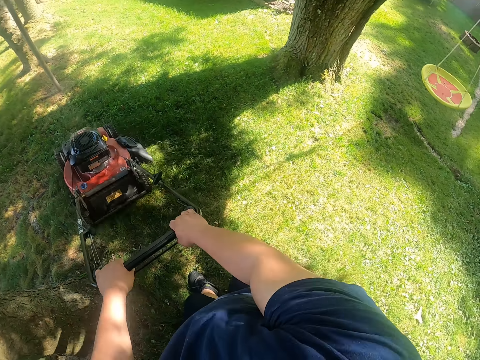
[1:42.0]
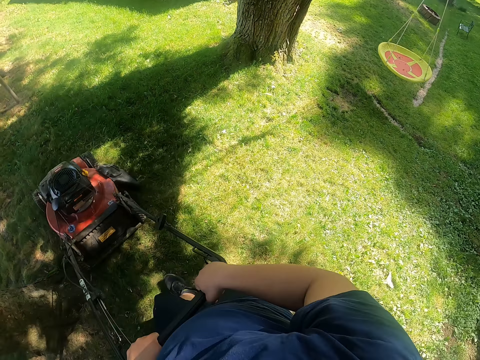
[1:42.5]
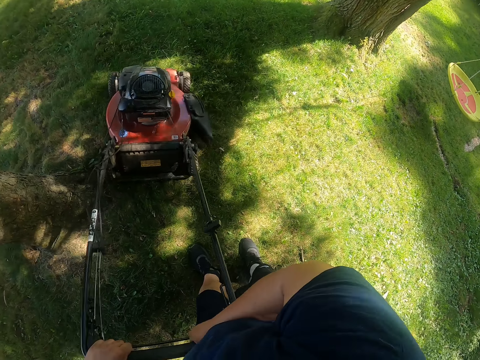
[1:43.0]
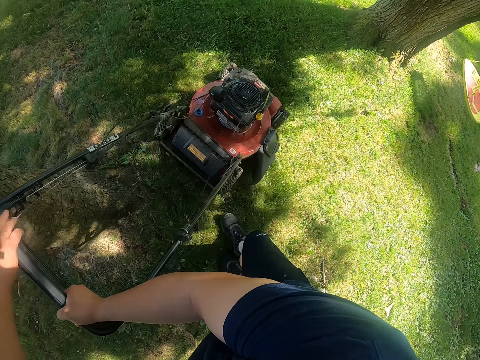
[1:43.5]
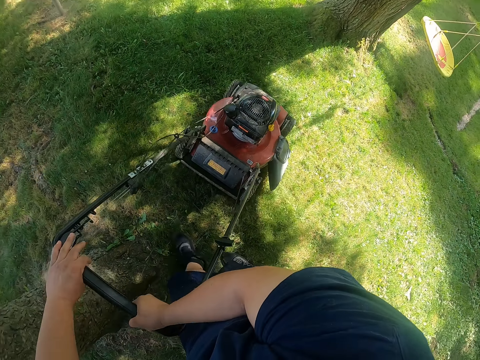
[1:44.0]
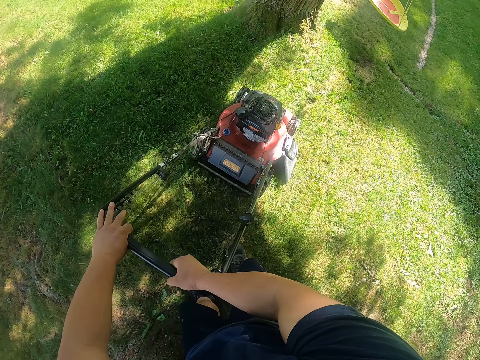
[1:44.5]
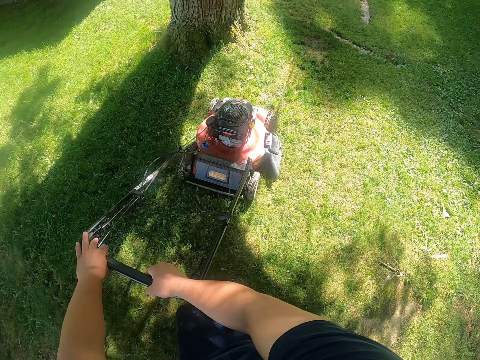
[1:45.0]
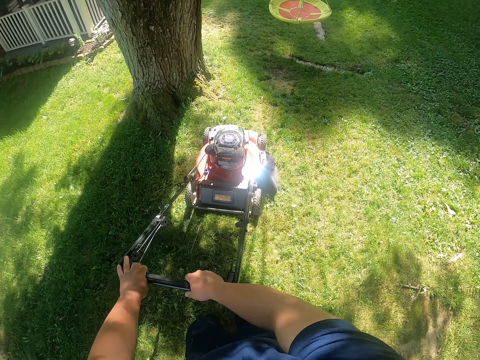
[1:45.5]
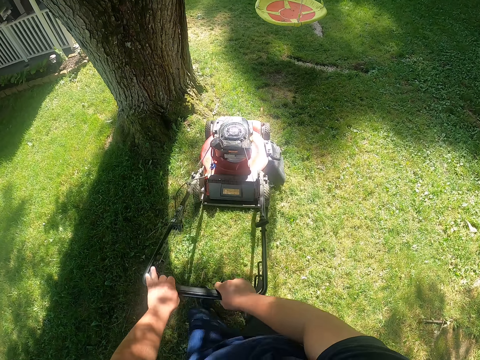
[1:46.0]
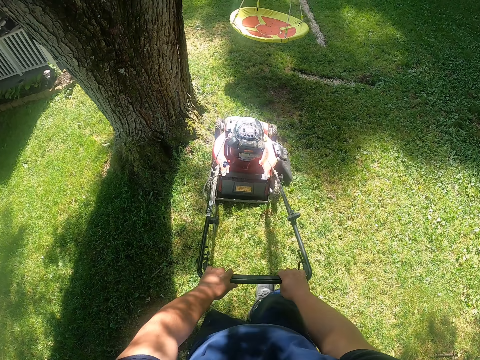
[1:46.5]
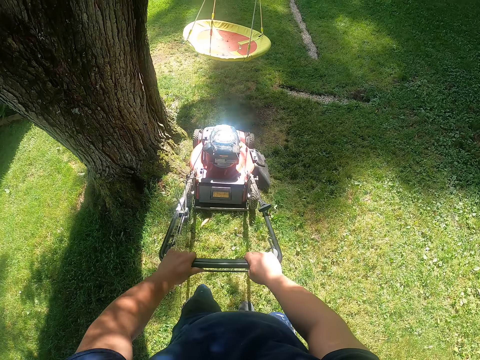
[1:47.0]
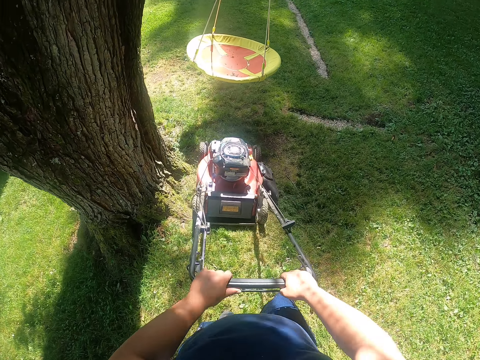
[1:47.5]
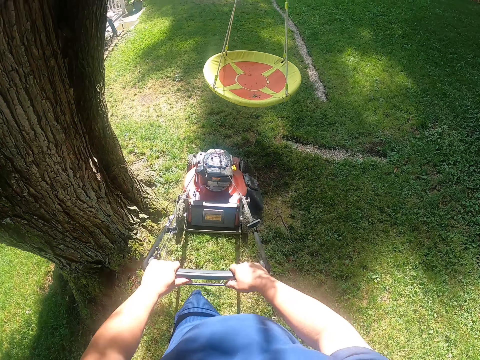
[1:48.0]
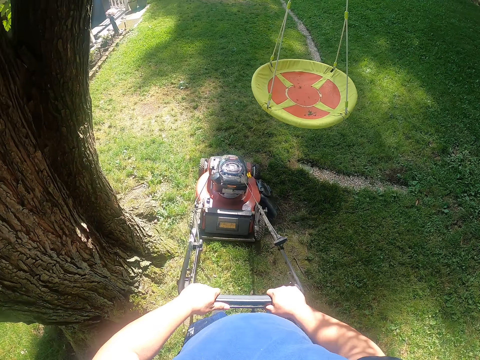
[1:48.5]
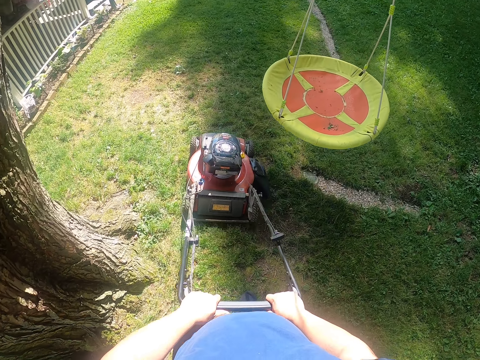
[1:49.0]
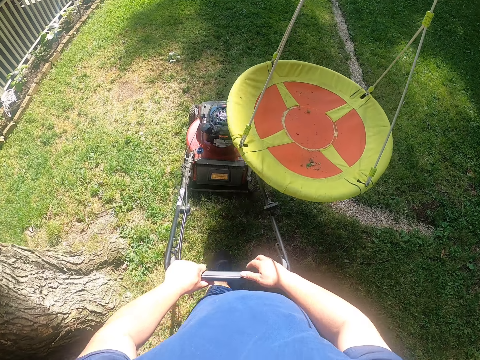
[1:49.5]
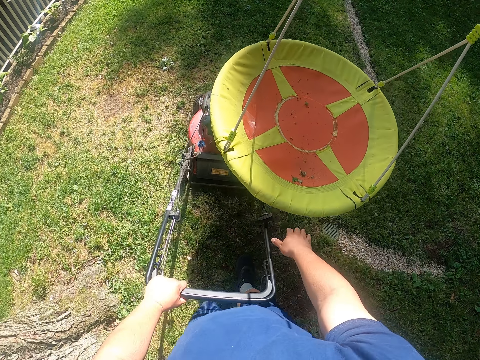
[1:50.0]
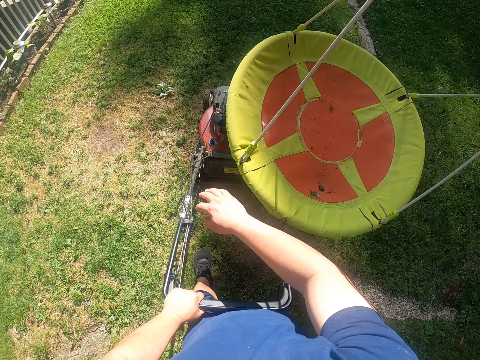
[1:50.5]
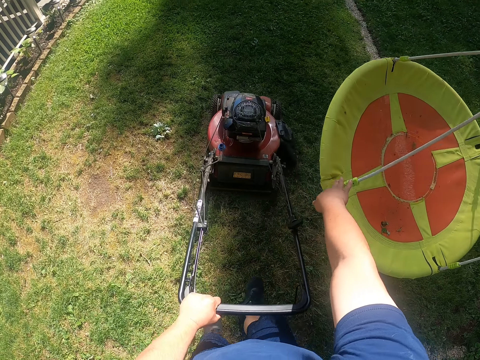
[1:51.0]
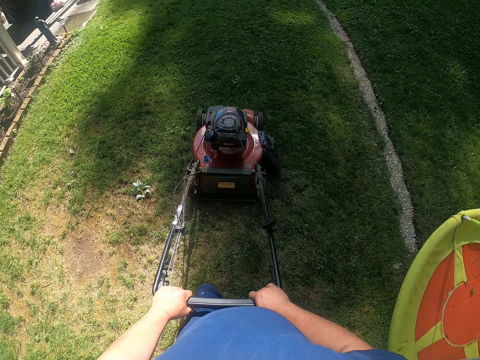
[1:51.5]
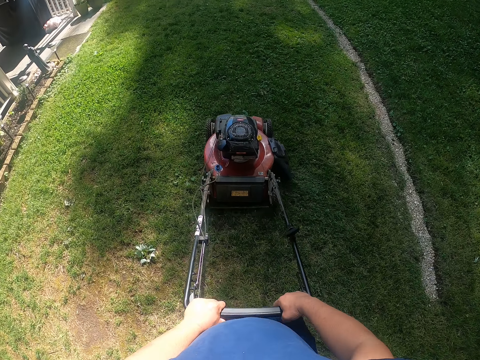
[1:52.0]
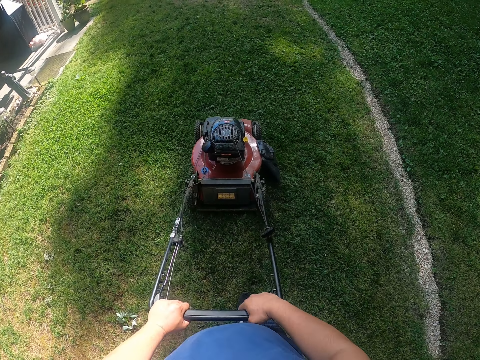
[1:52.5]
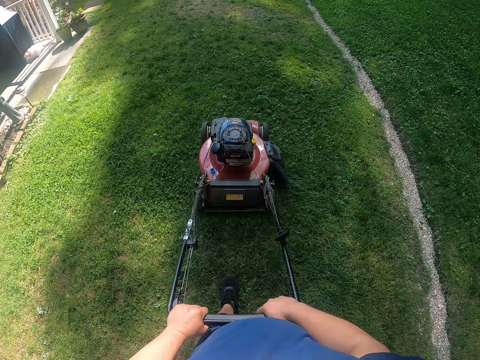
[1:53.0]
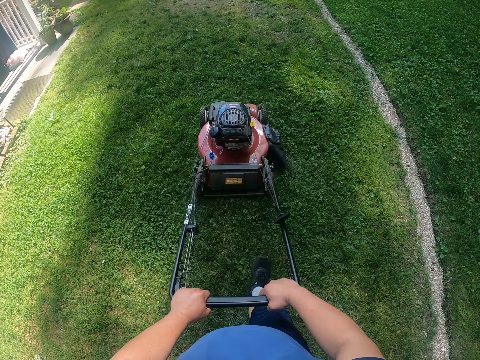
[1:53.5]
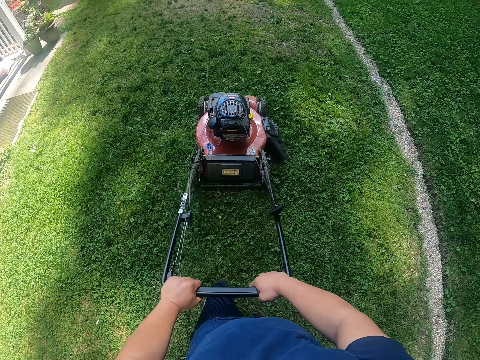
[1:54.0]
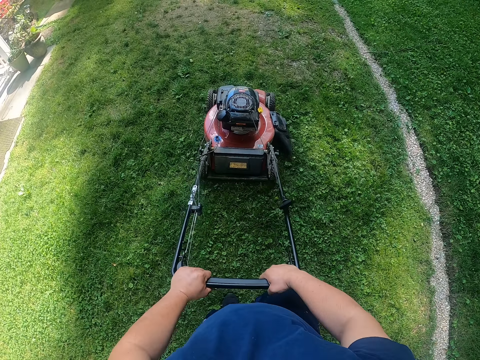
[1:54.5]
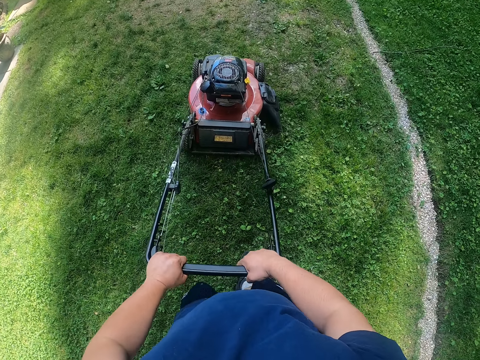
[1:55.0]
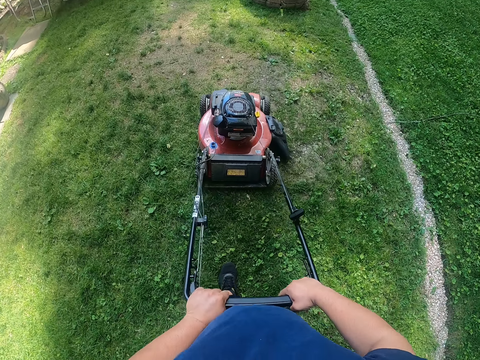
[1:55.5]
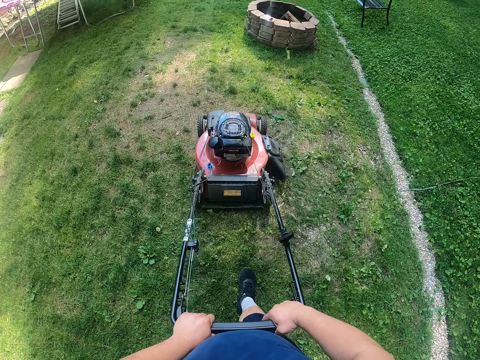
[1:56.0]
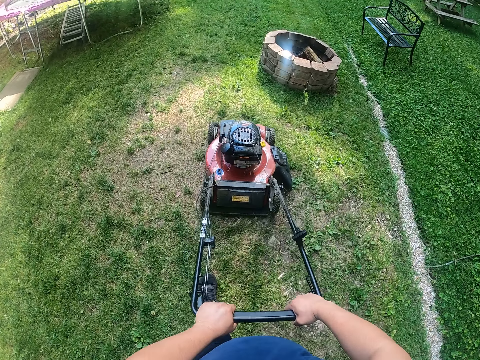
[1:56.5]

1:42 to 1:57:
The camera wearer turns the lawn mower. He moves the trampoline or hammock swing with his right hand.

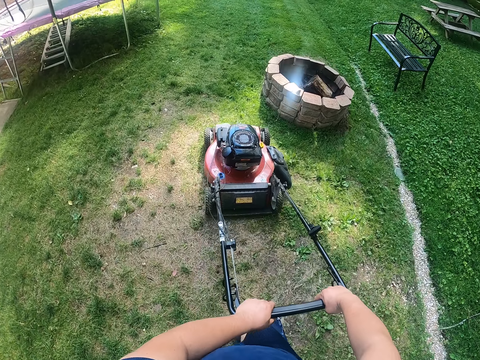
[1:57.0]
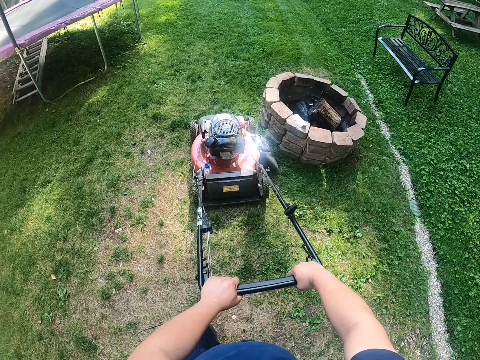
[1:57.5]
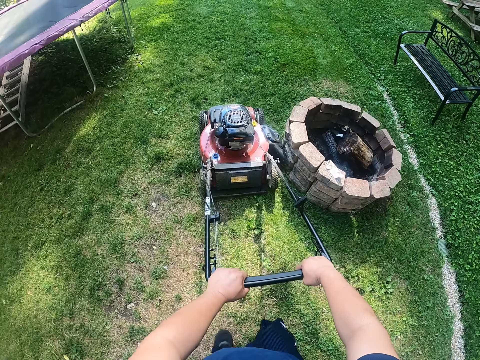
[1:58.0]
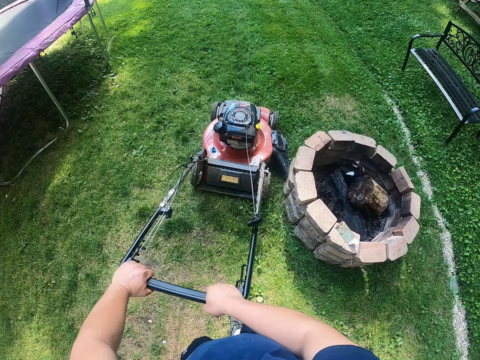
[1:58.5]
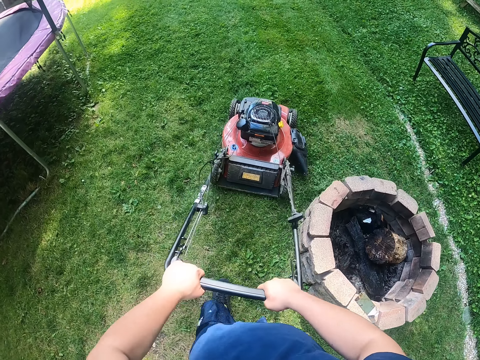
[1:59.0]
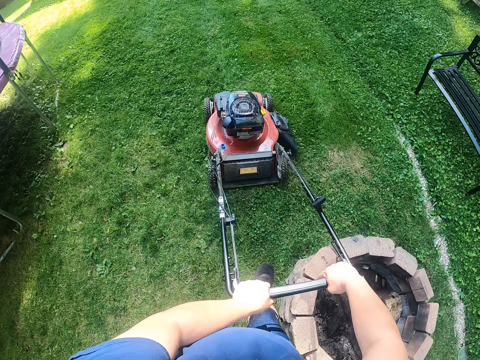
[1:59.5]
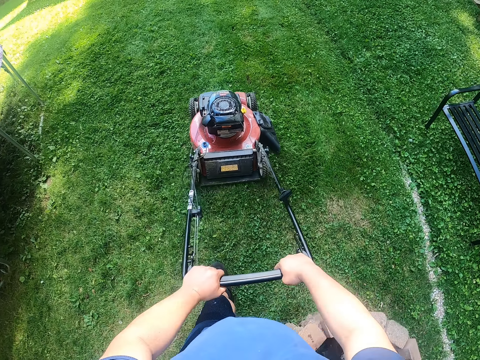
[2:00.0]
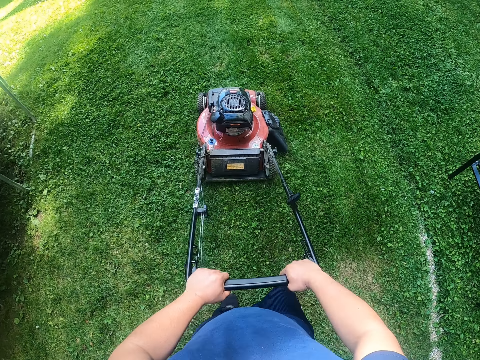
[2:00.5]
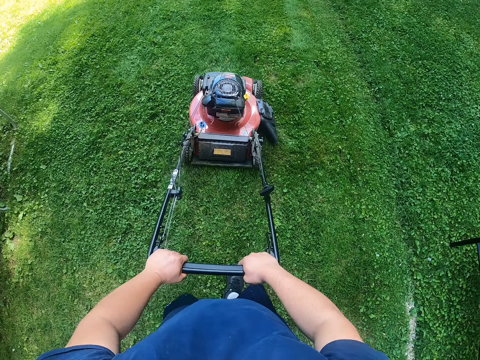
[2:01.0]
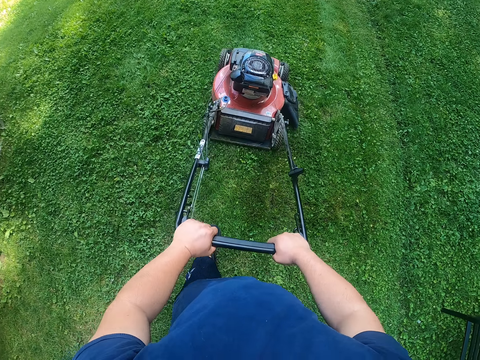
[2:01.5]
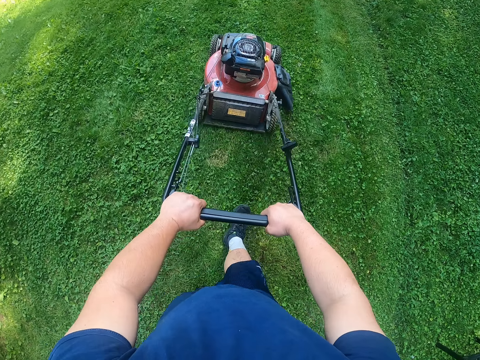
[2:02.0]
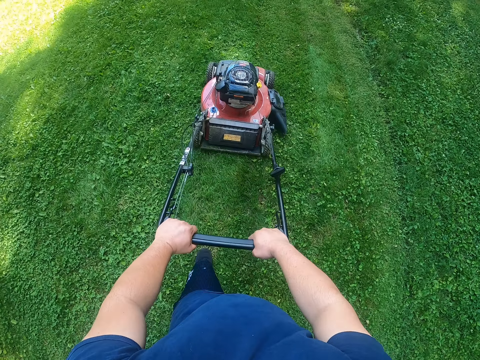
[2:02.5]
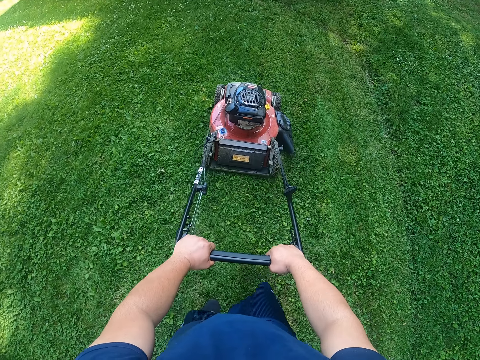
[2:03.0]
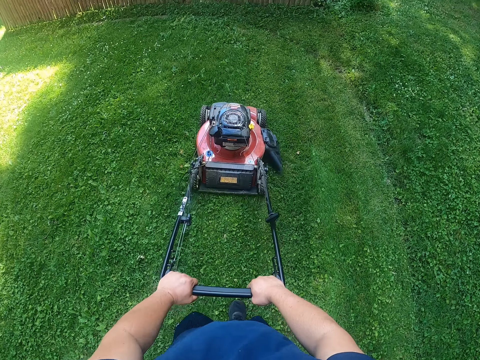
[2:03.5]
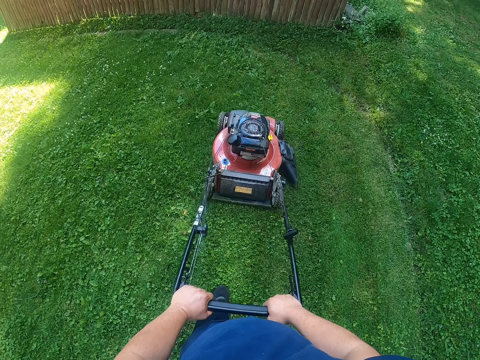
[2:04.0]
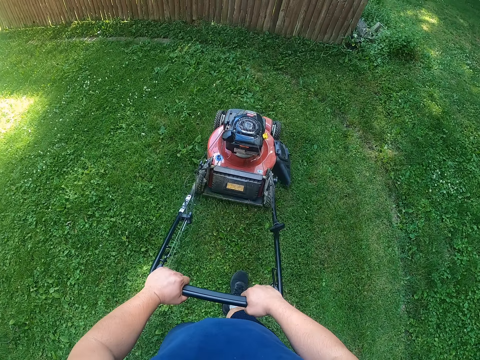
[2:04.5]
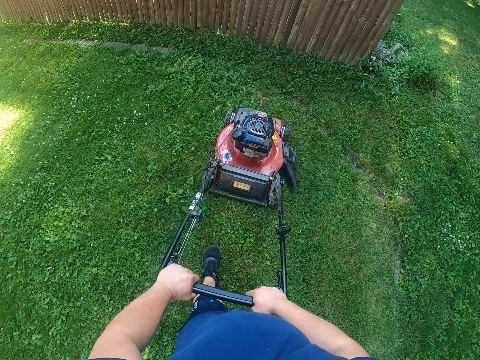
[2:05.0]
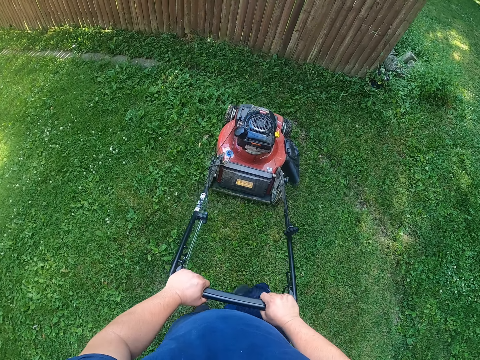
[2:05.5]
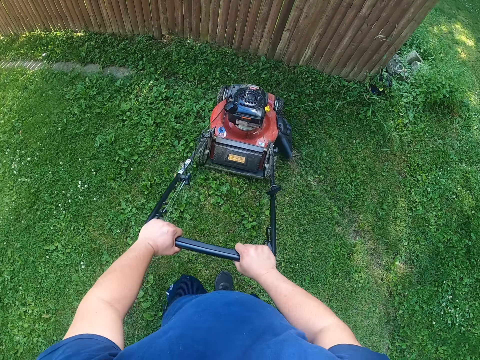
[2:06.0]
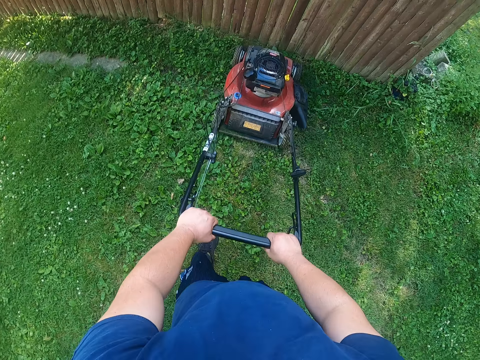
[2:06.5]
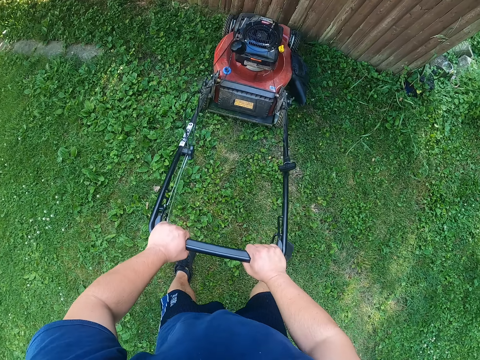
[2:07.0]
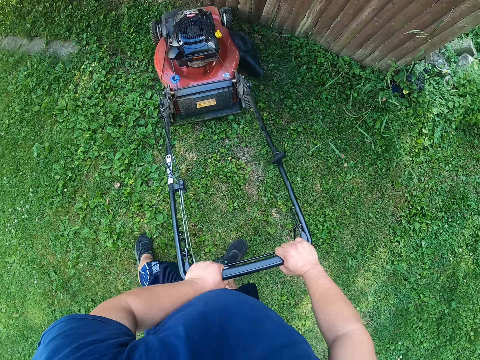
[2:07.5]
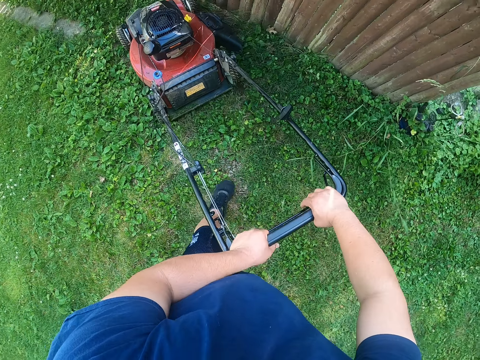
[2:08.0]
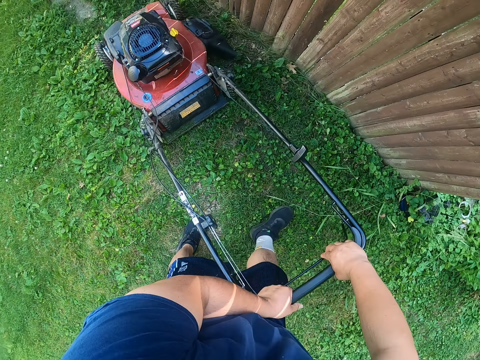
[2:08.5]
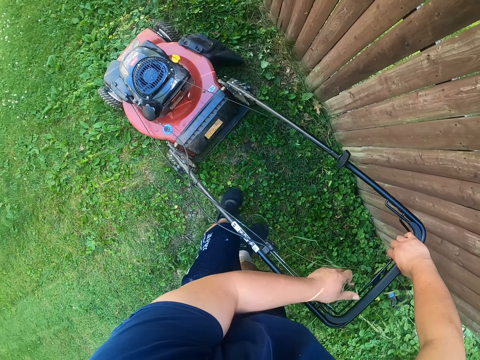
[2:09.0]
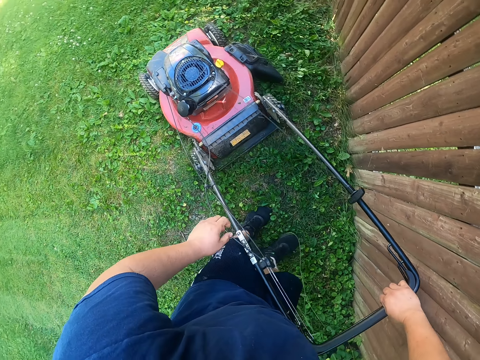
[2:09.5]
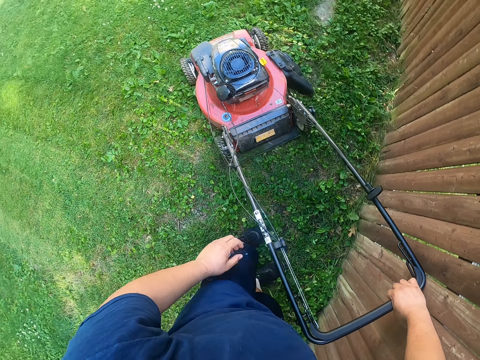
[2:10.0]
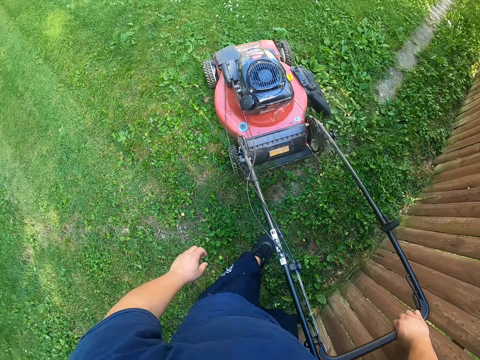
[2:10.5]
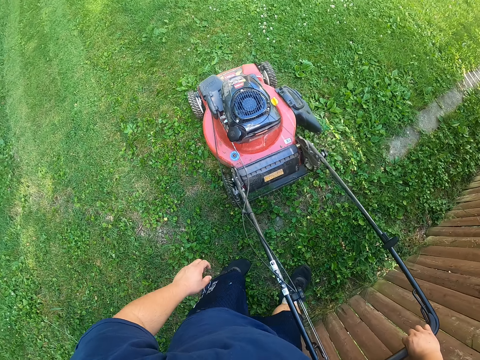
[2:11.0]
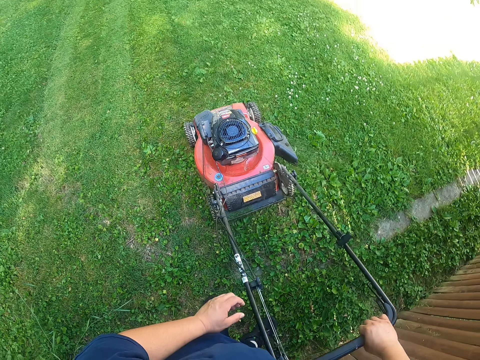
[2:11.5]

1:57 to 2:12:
The camera wearer turns the lawn mower from the timber with the lawn mower handle in his right hand. He removes the hand from the lawn mower. He mows the grass with the lawn mower.
